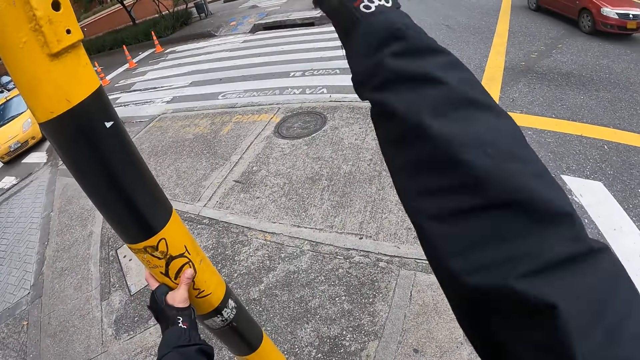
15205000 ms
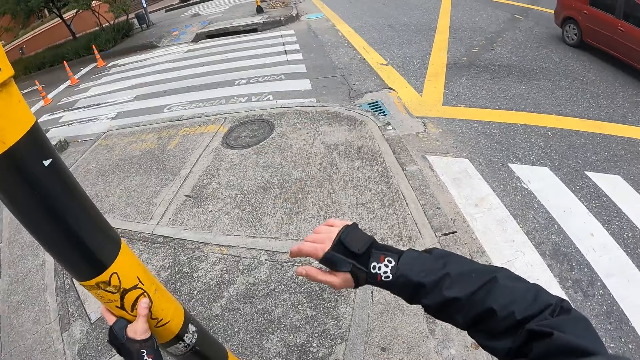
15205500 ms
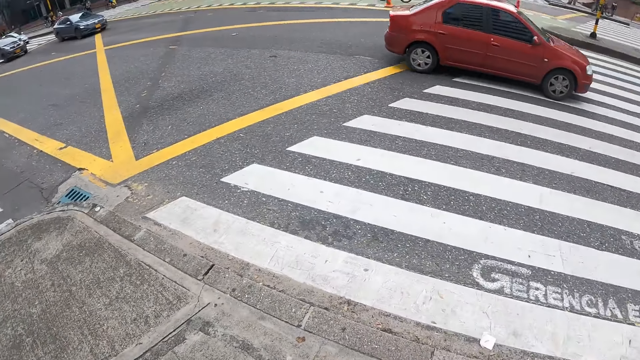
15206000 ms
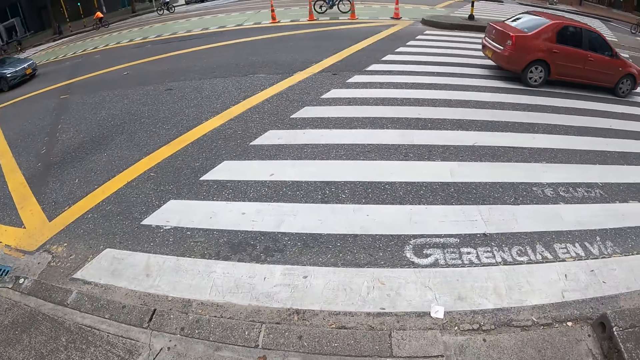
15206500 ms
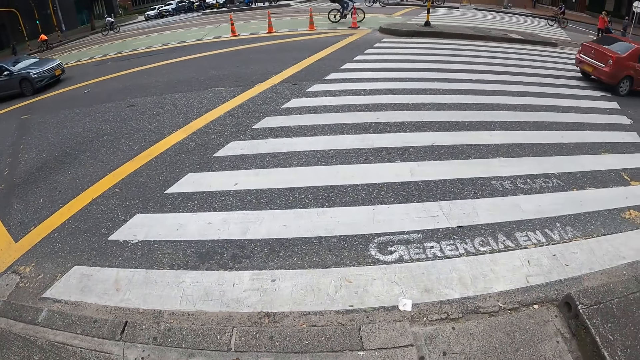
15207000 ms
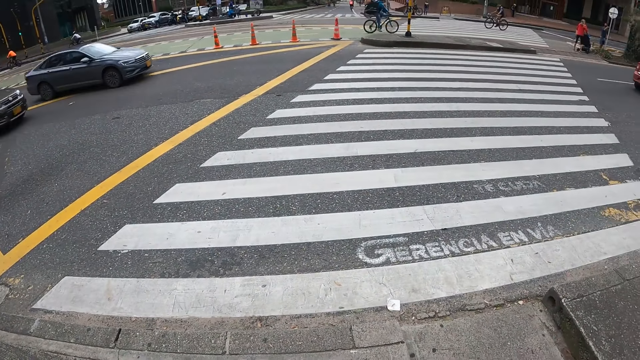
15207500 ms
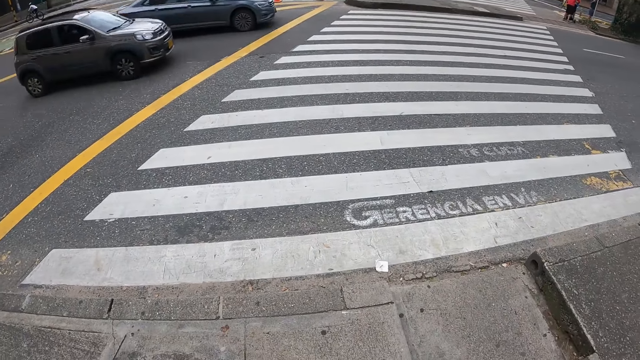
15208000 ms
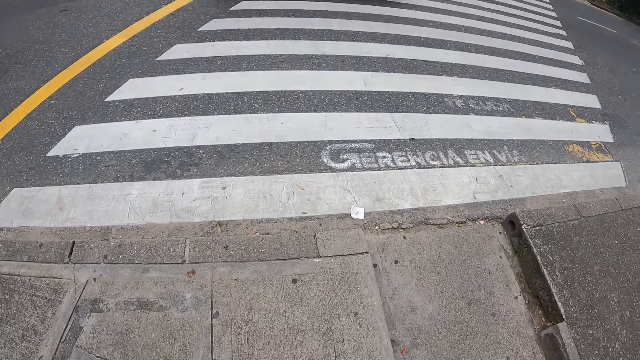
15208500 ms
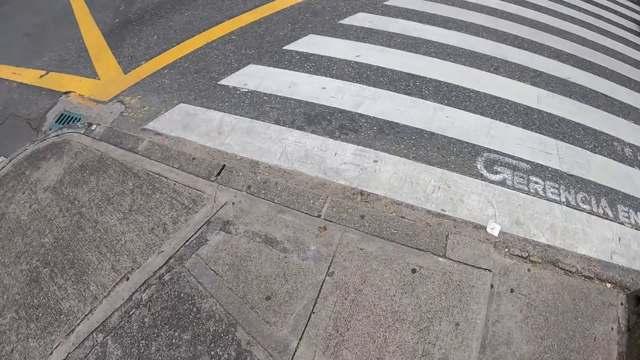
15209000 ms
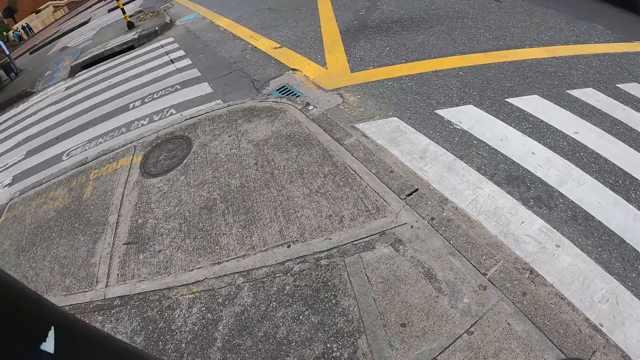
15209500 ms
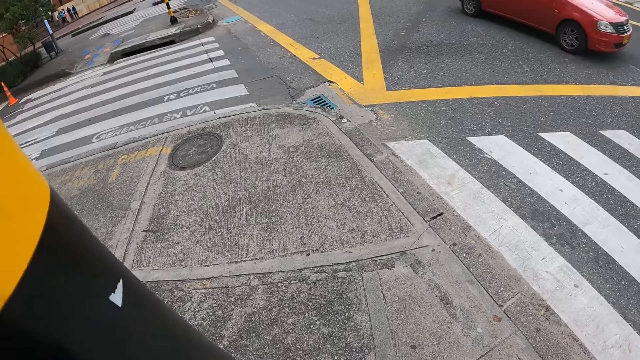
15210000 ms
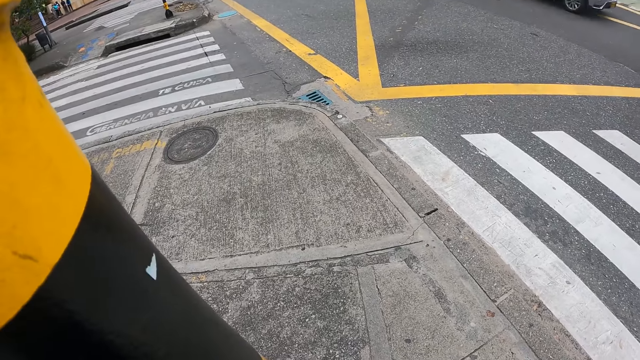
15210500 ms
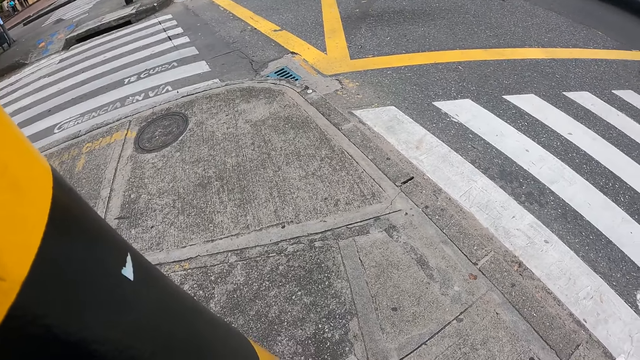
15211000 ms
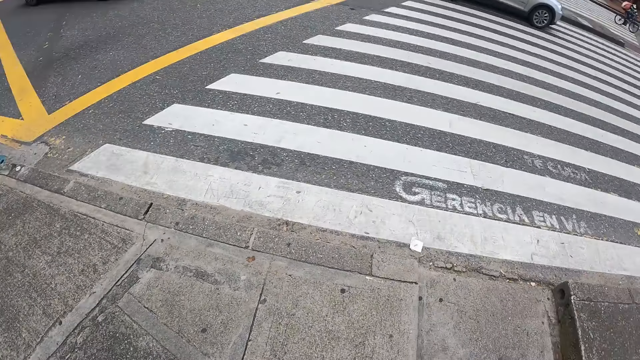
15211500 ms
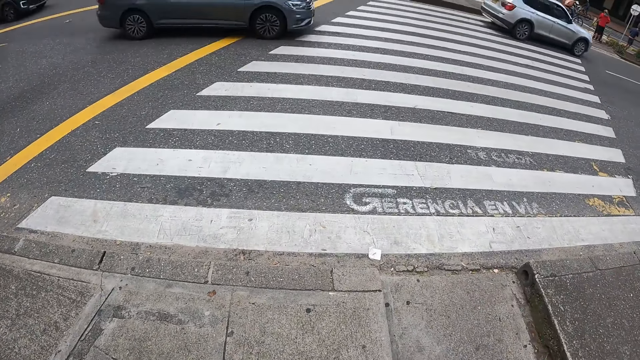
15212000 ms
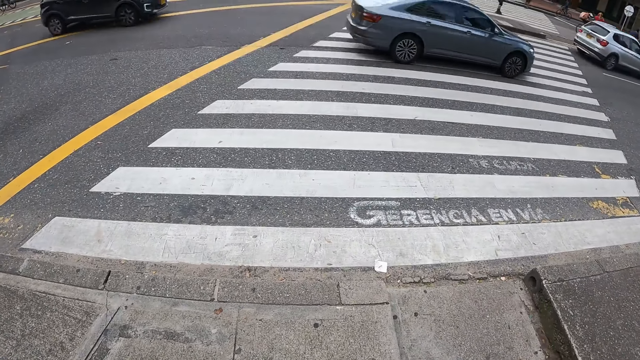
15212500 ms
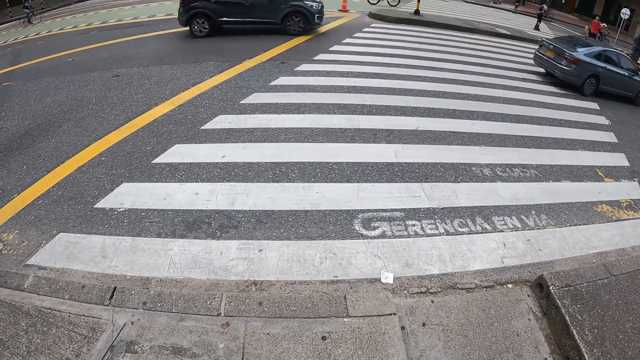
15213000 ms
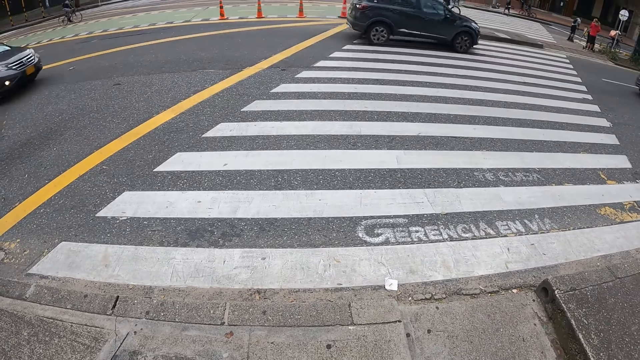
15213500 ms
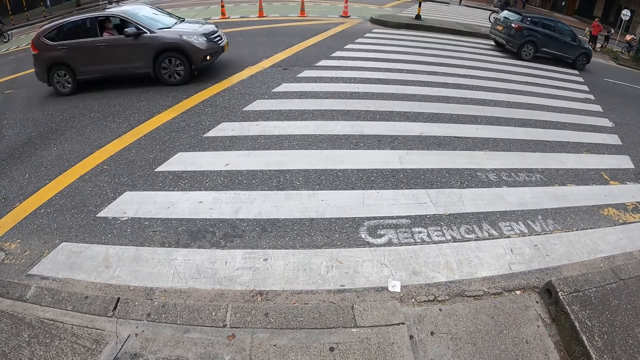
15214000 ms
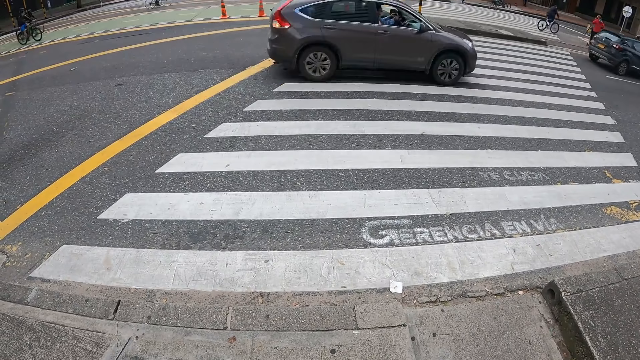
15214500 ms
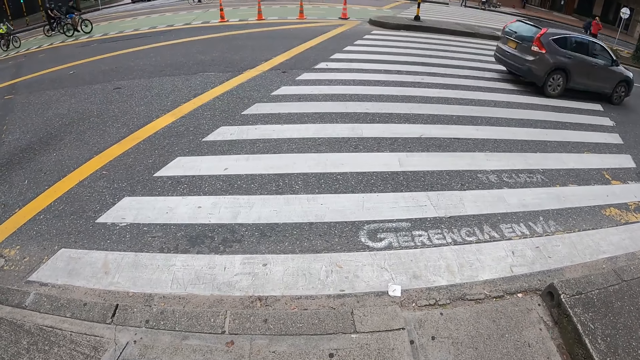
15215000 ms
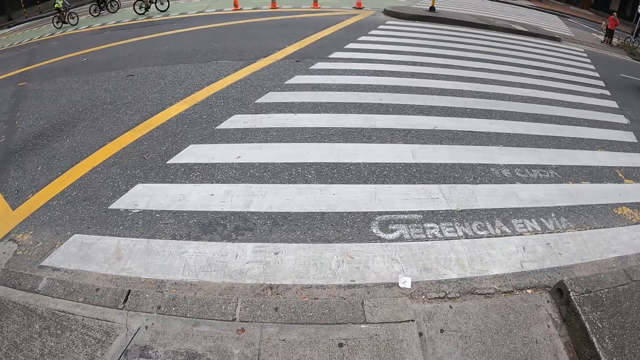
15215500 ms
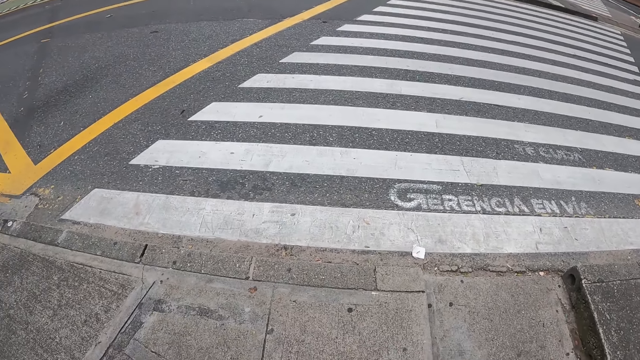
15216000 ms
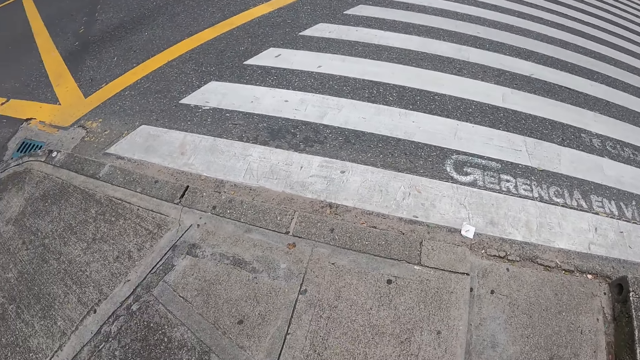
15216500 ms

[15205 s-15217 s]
The camera wearer waves his right hand to a group of people. A red car drives past him. The camera wearer looks around the road. A black car drives past him. A bicycle rides past him. A black car drives past him. A red car drives past him. A gray car drives past him. A white car drives past him. A black car drives past him. A brown car drives past him. A bicycle rides past him.

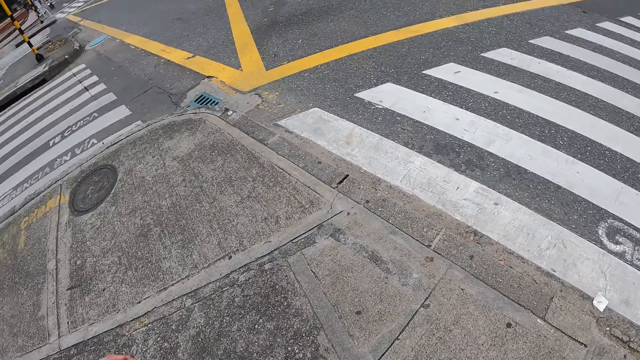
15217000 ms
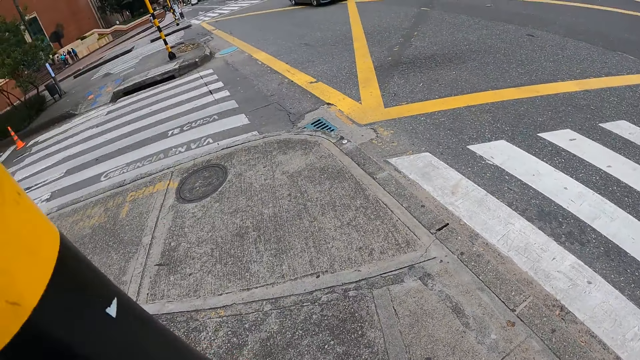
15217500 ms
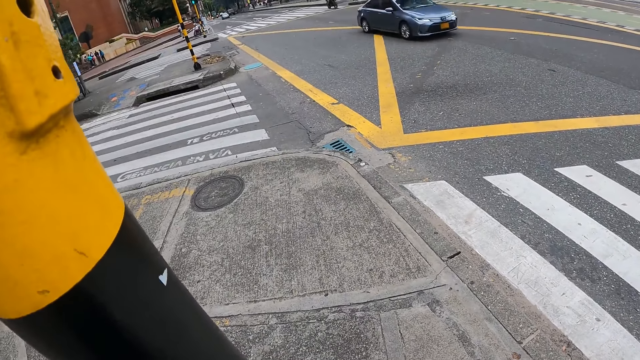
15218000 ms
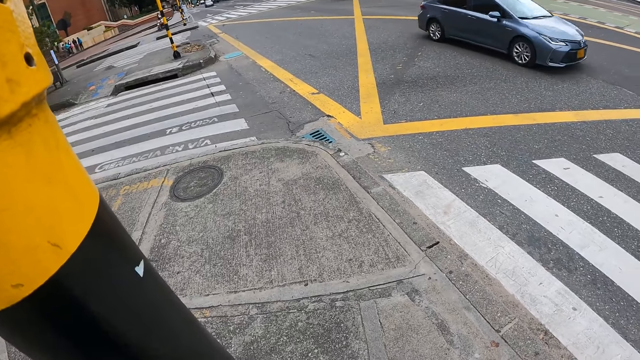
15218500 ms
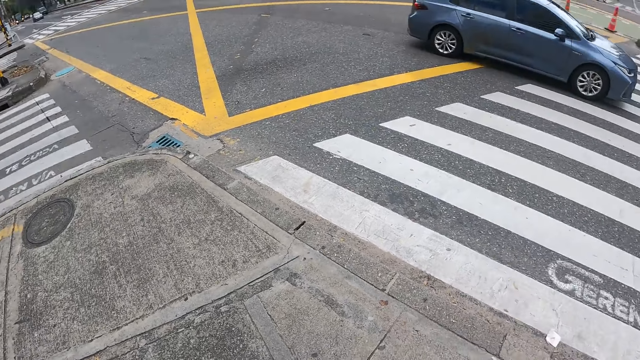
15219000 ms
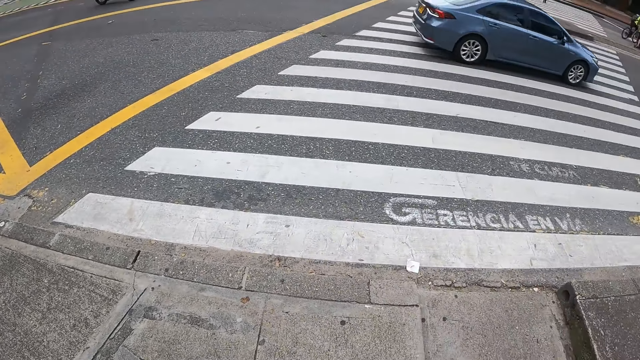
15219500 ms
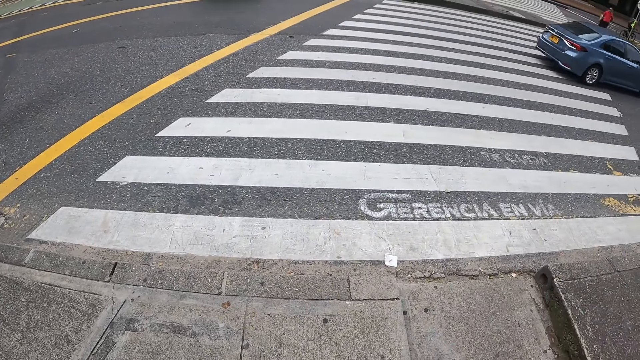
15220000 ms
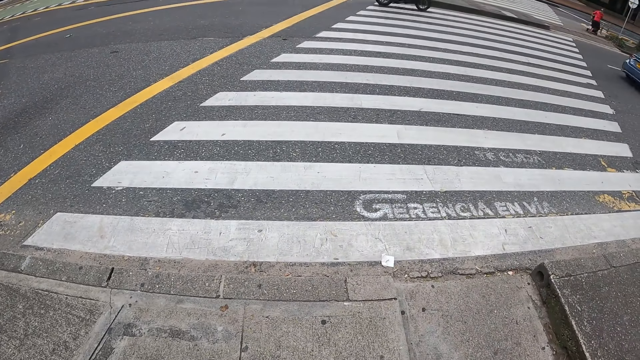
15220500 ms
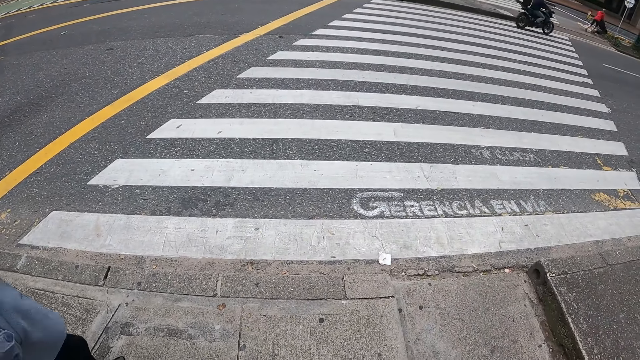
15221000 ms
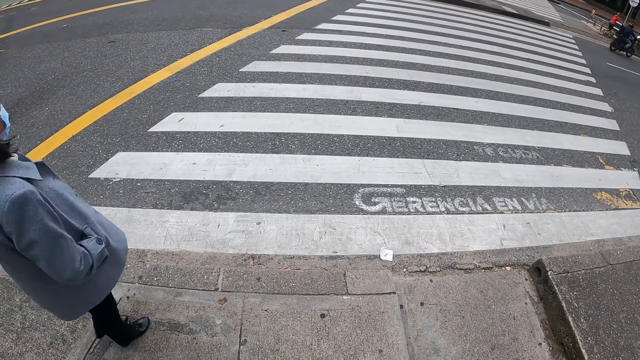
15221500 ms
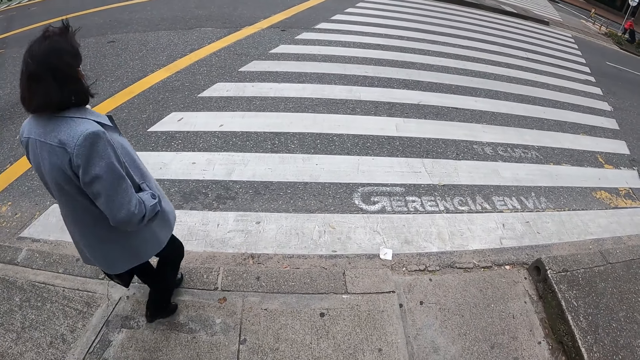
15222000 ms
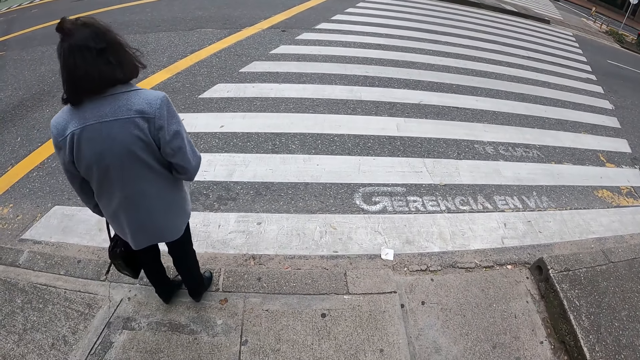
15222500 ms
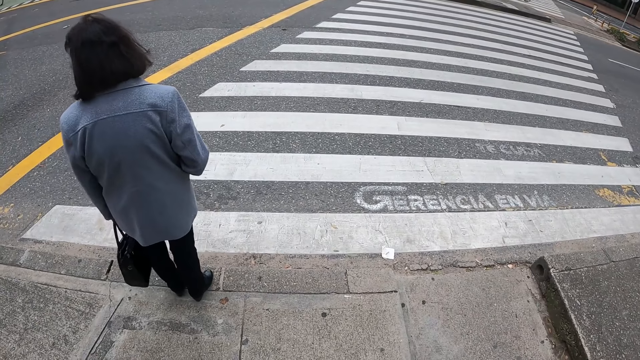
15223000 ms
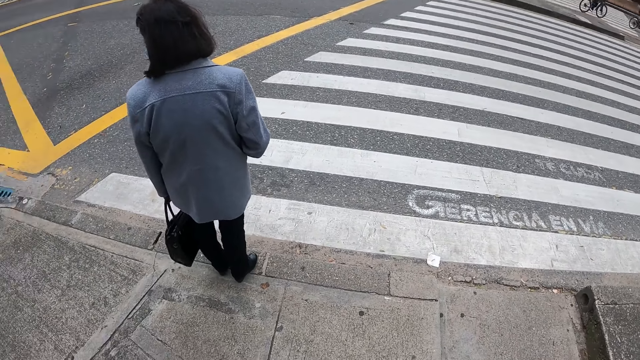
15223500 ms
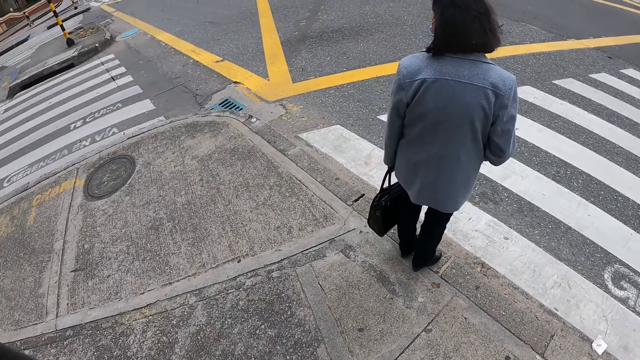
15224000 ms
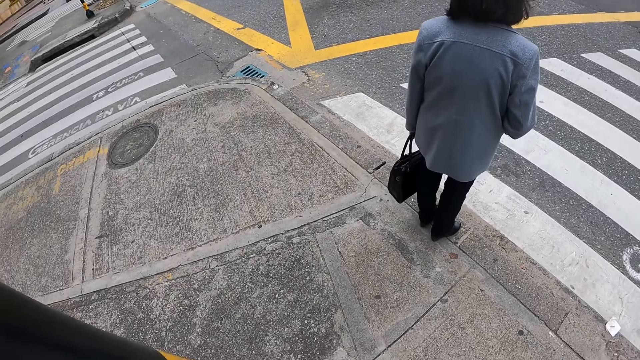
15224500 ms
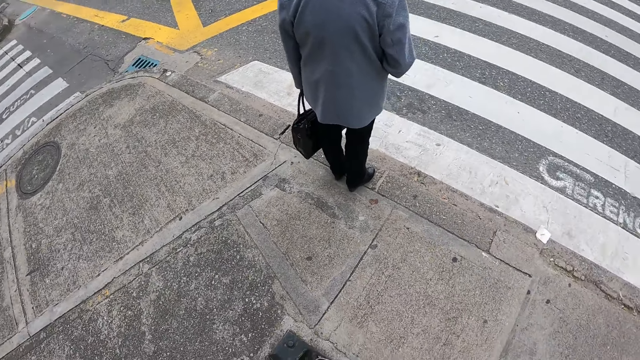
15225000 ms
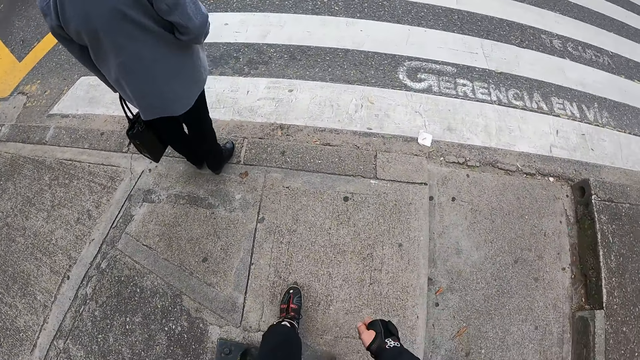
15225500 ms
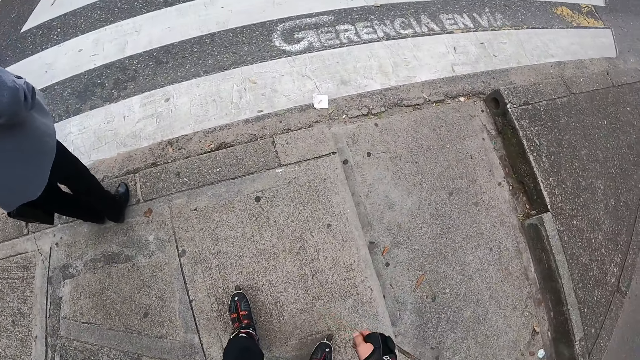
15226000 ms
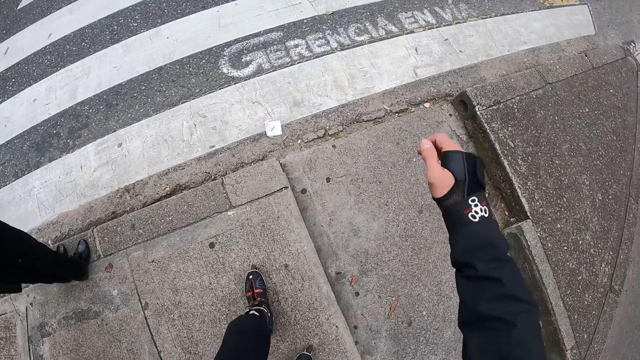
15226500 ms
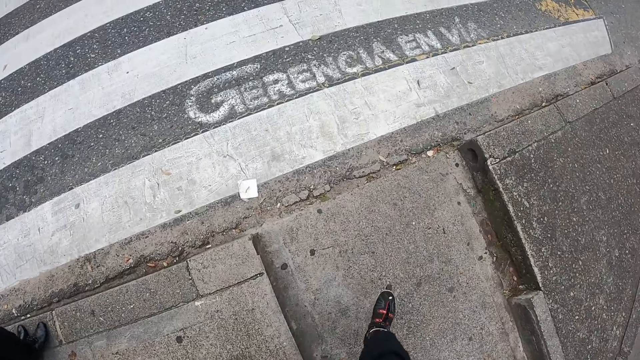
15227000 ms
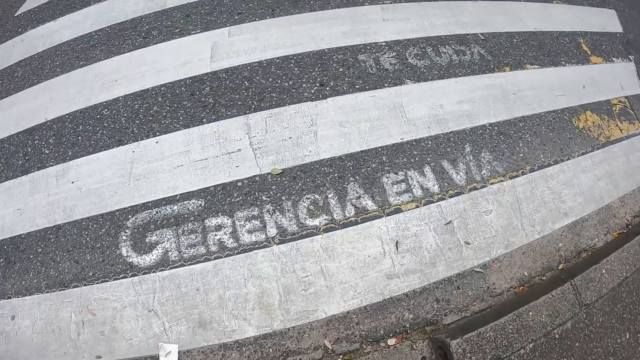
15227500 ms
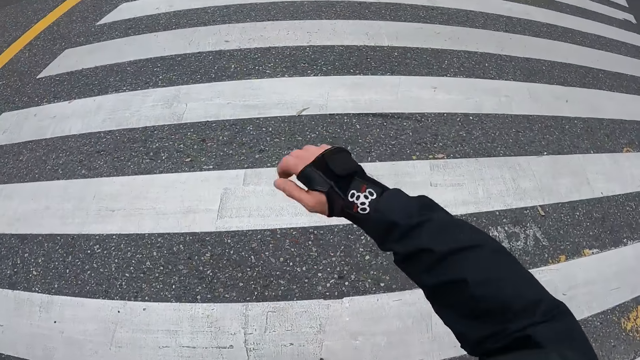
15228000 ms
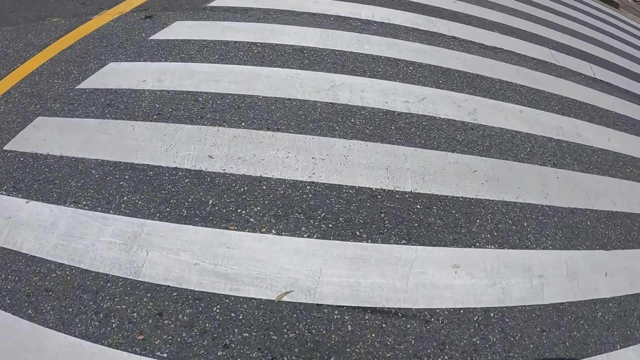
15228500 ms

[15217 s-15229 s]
A blue car drives past the camera wearer. A man walks past the camera wearer. The man holds a bag with his left hand. The camera wearer swings his right hand. He skates around the city, swings his left hand, and swings his right hand.
